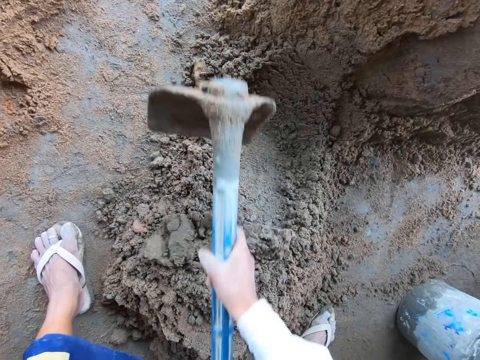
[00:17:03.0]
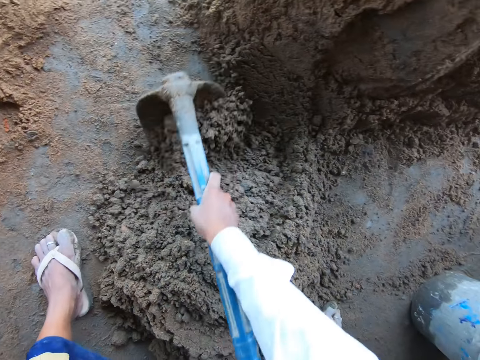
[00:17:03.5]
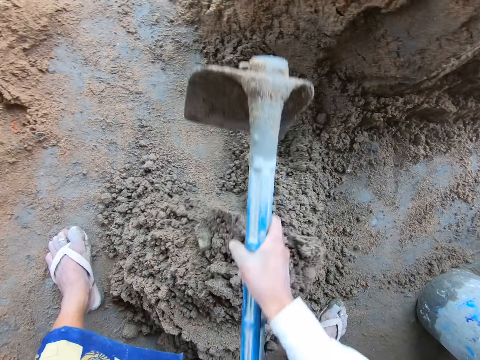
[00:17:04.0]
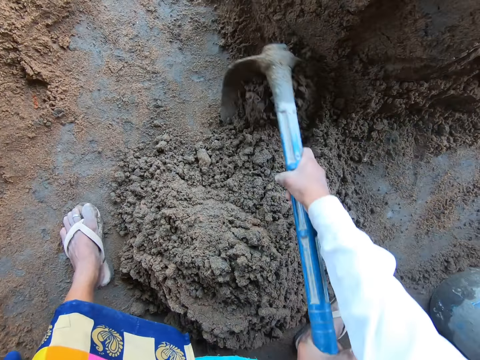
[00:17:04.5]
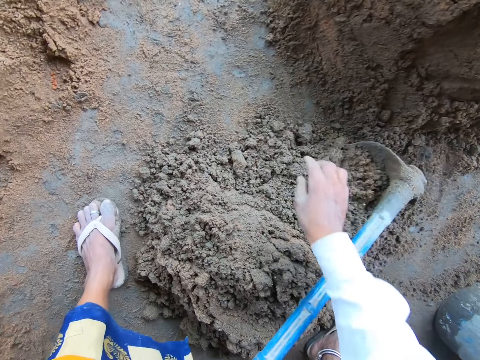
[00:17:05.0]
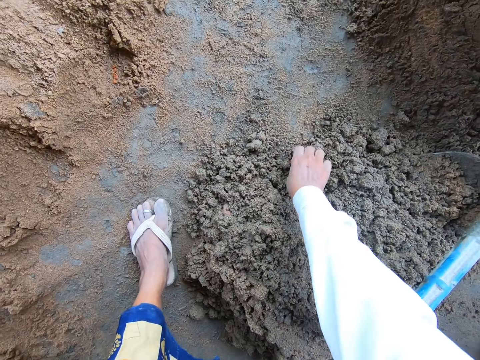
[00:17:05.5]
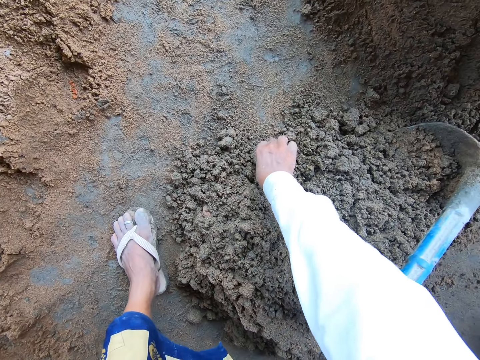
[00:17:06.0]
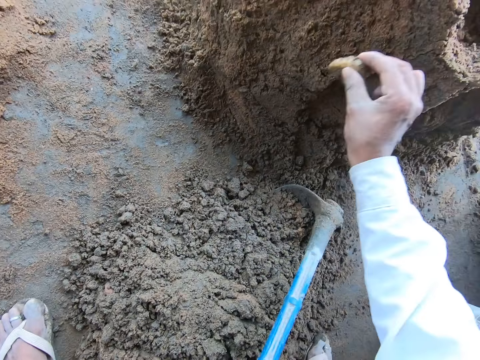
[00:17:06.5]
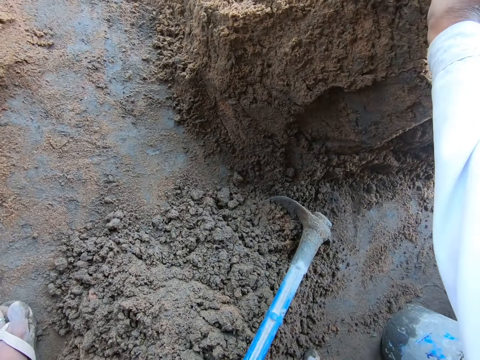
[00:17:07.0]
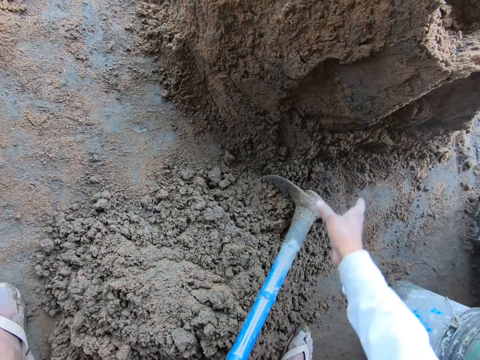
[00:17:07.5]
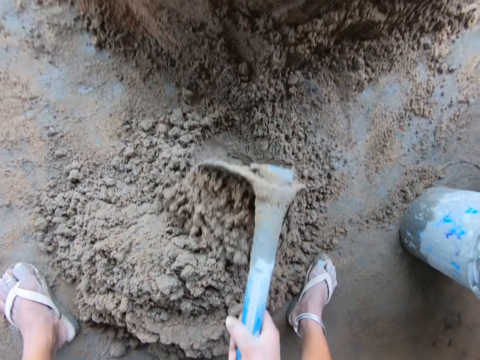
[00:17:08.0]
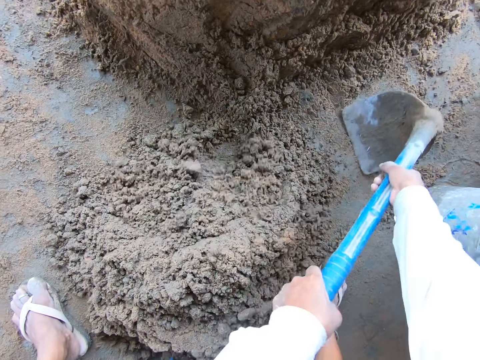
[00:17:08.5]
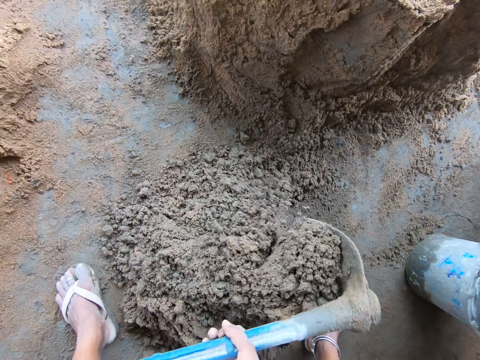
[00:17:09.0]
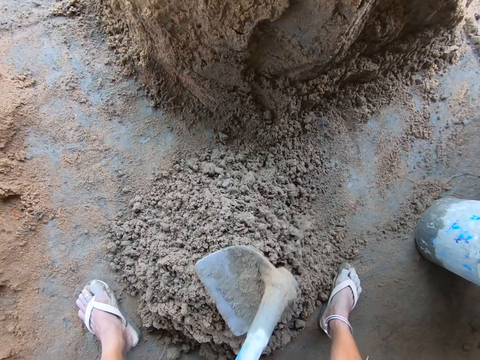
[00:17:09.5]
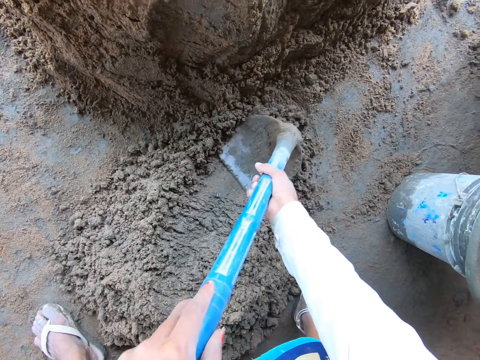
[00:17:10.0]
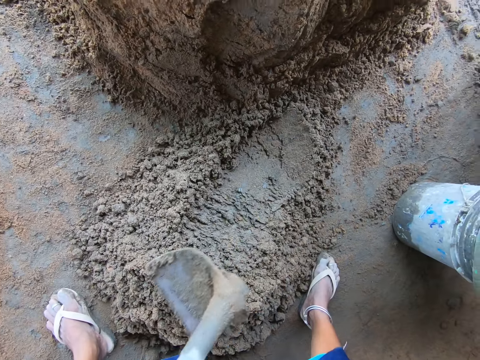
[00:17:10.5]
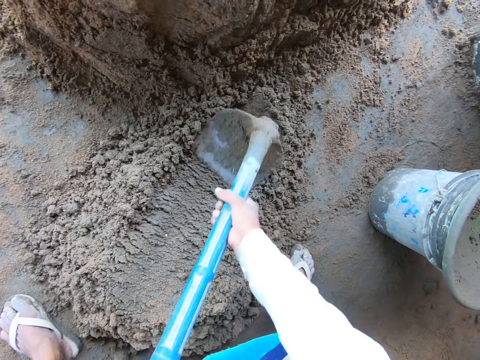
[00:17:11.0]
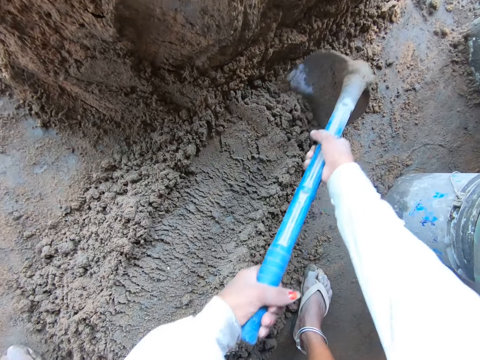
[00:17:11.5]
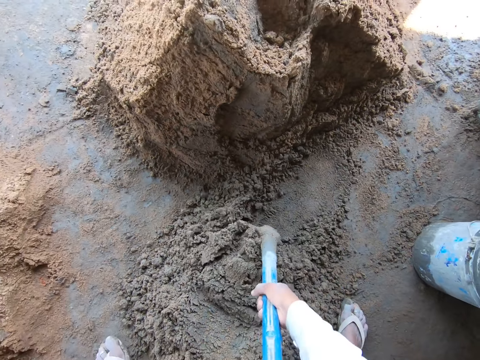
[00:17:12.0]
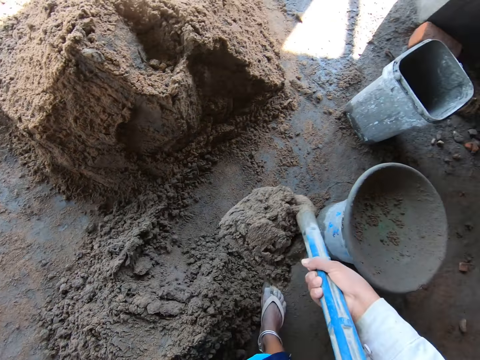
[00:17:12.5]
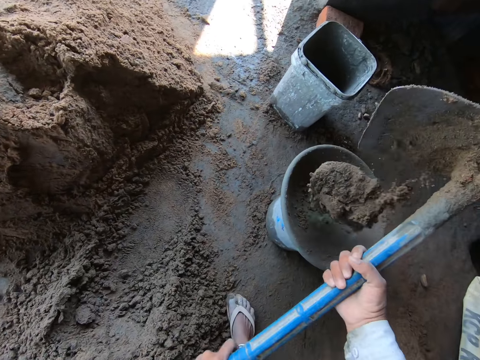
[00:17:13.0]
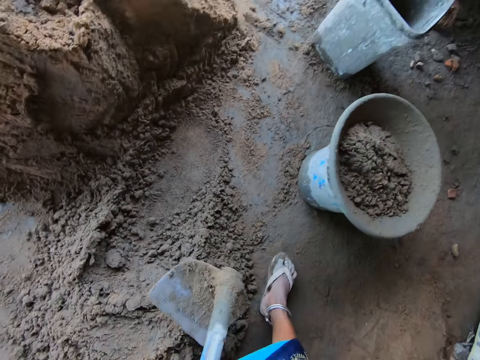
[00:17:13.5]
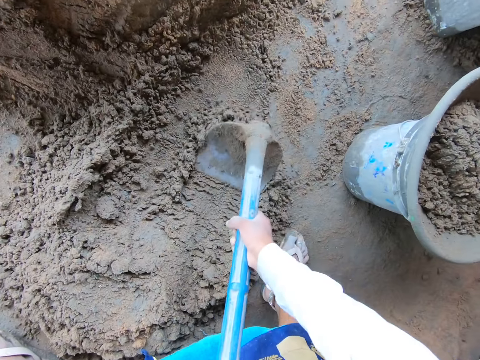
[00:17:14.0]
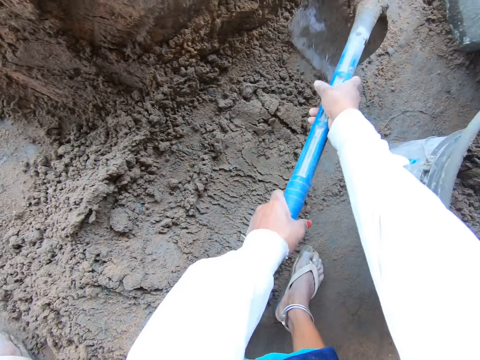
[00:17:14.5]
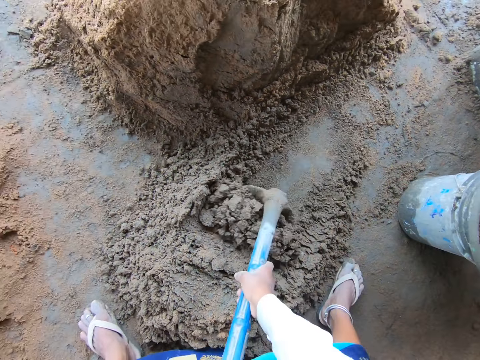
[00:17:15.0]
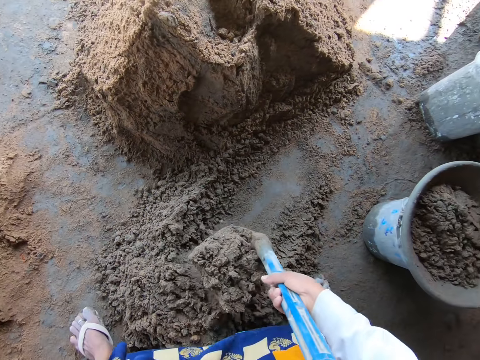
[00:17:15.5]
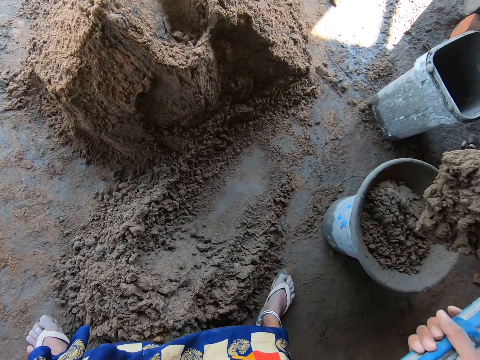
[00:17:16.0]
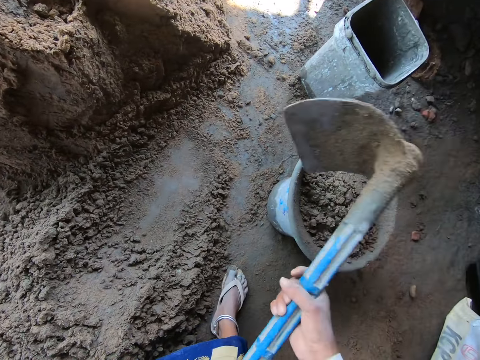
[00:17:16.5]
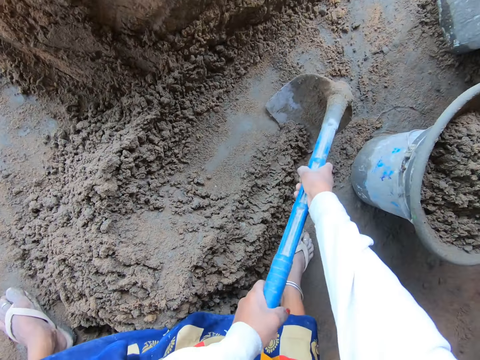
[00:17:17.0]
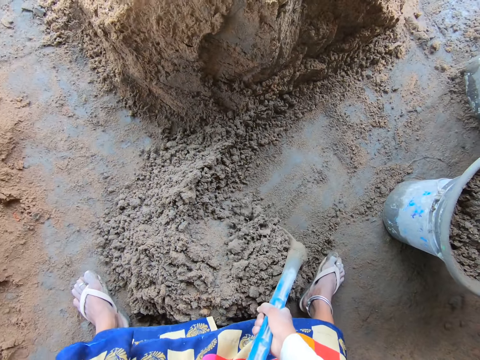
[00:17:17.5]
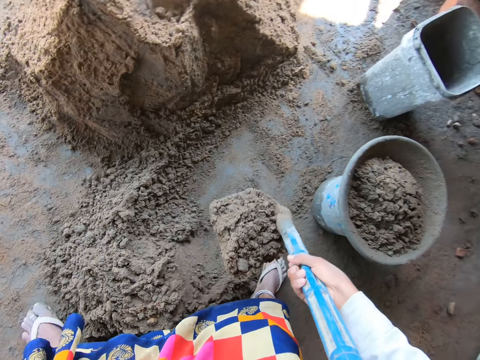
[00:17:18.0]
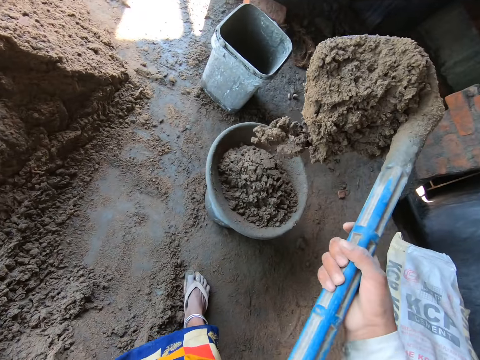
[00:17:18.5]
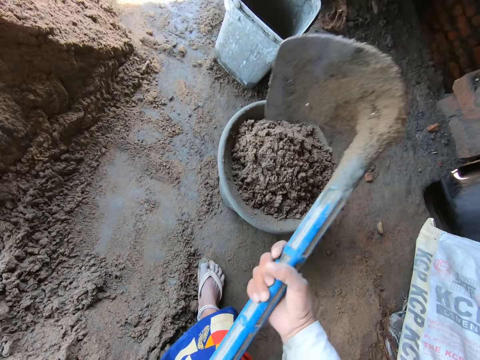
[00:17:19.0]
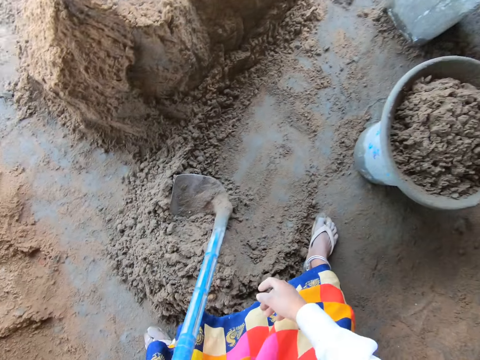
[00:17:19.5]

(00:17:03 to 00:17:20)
The camera wearer picks a shell from the sand with her right hand. She drops the shell on the sand with her right hand. She mixes the sand on the ground with the hoe in her hands. She packs sand from the ground with the hoe in her hands. She pours the sand into the bowl with the hoe in her hands. She packs sand from the ground with the hoe in her hands. She pours the sand into the bowl with the hoe in her hands. She packs sand from the ground with the hoe in her hands. She pours the sand into the bowl with the hoe in her hands.

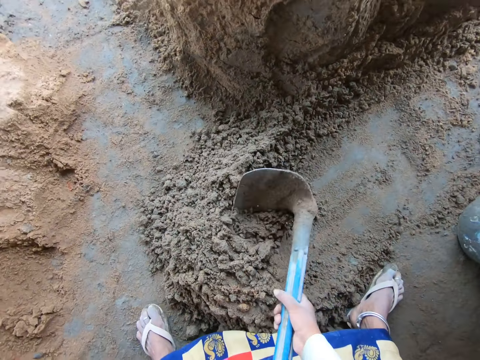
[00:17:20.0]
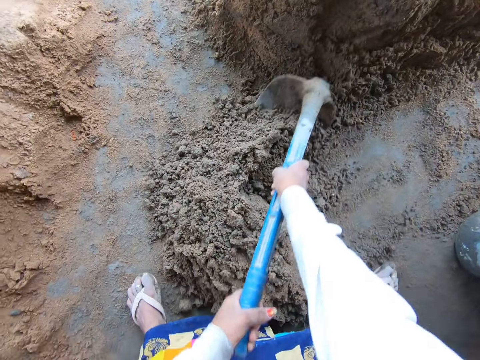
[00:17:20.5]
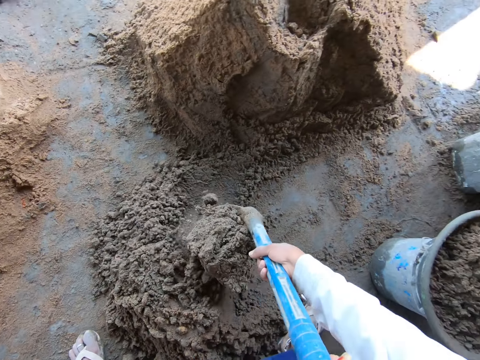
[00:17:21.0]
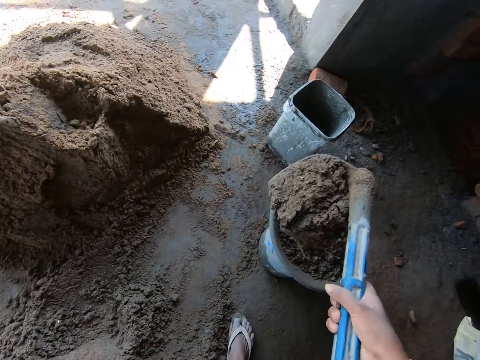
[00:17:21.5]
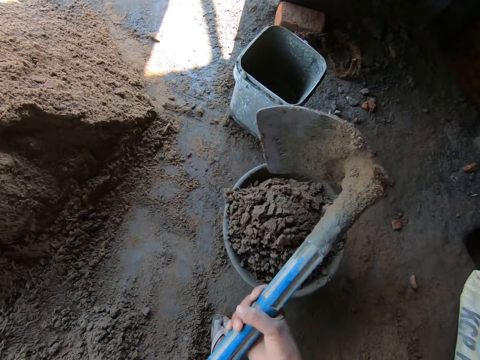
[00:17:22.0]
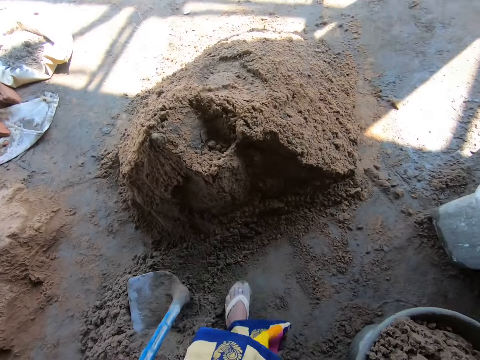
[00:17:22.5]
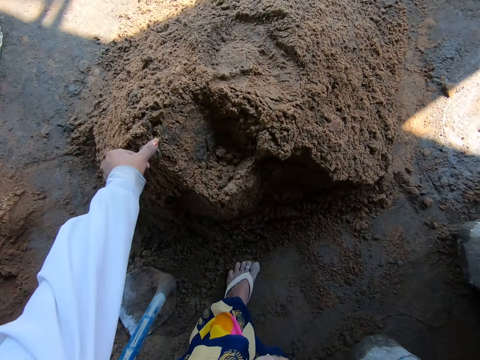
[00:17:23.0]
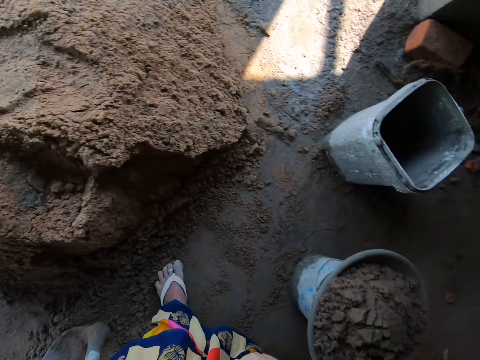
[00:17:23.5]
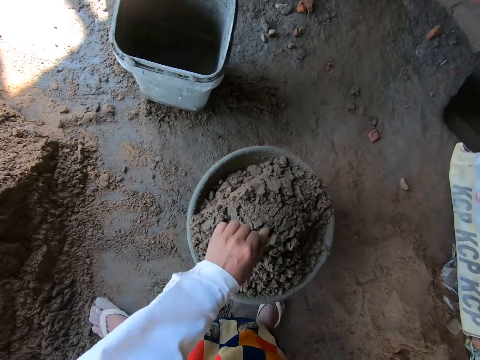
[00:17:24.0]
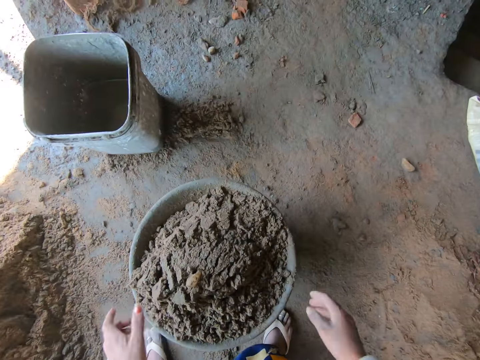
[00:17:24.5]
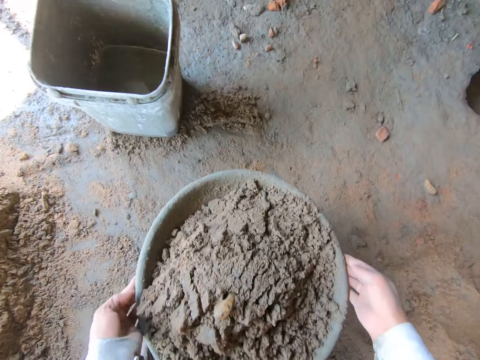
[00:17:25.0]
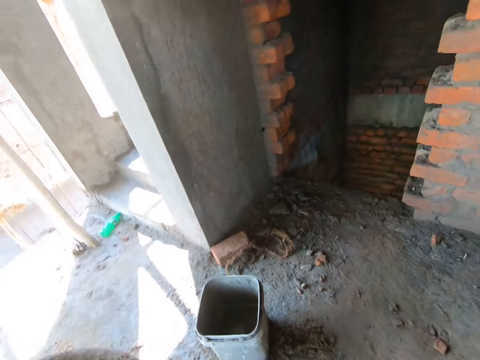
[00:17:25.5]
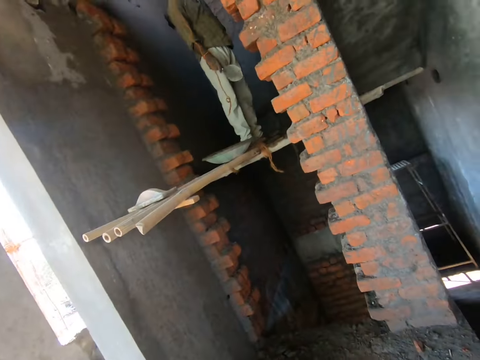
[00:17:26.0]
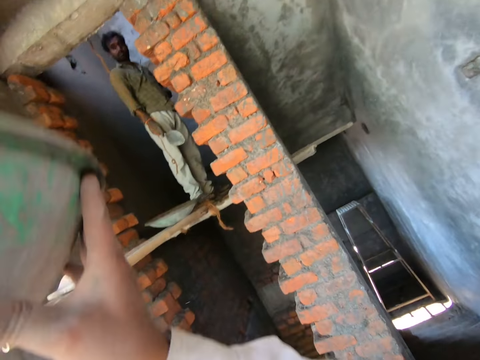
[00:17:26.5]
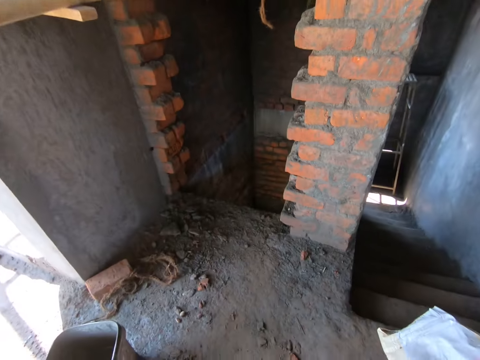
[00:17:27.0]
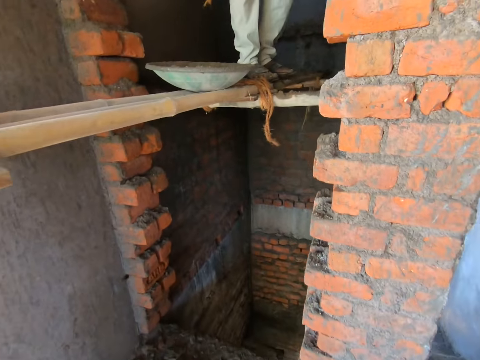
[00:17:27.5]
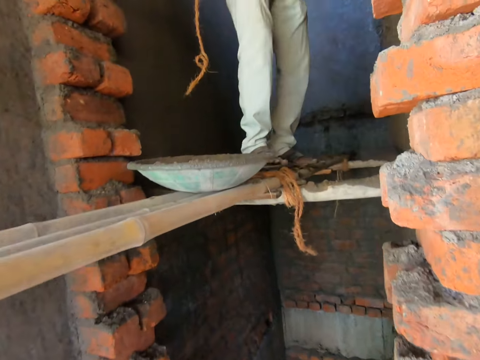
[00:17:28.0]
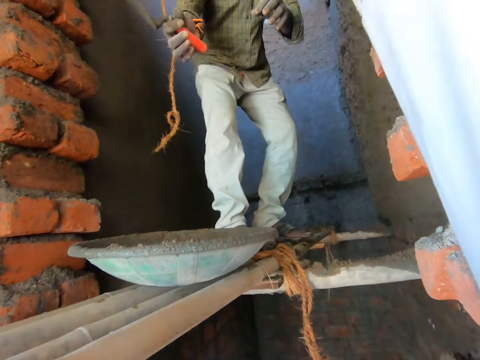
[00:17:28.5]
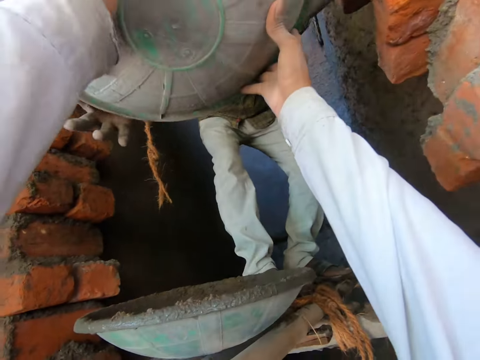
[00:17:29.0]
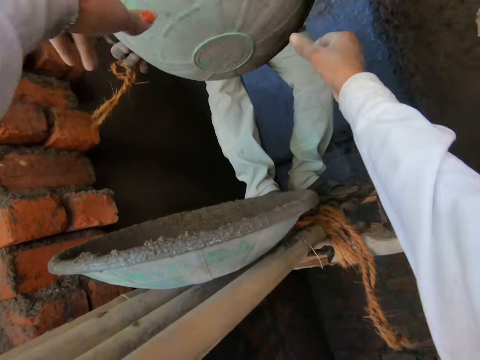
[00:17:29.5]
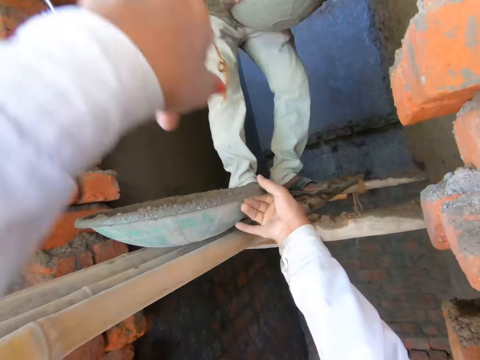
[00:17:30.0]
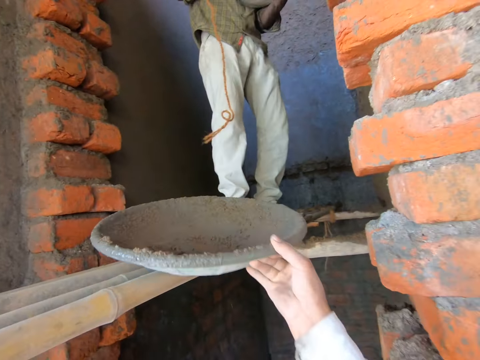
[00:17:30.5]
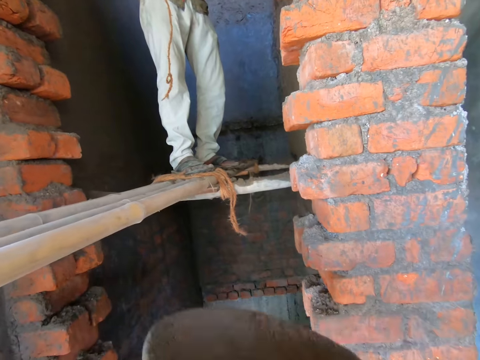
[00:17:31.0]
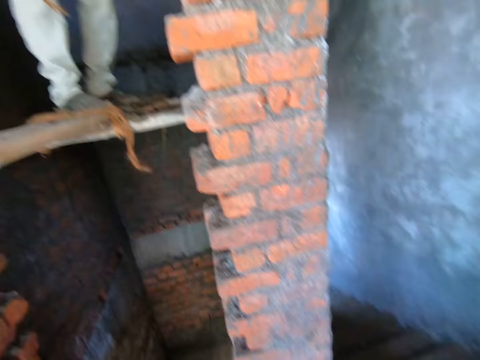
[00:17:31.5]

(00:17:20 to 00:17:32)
The camera wearer packs sand or mixed concrete from the ground with the hoe in her hands. She pours the sand into the bowl with the hoe in her hands. She drops the hoe on the ground with her left hand. She picks the shell from the sand with her left hand. She drops the shell in the bowl with her left hand. She picks the bowl from the bucket with both hands. She hands over the mixed concrete to a man. The man takes the bowl from the camera wearer with both hands. The camera wearer picks the bowl from the scaffolding with her right hand.
